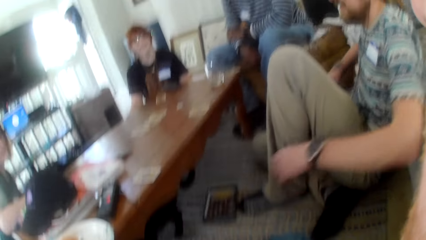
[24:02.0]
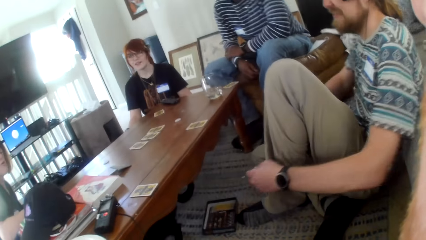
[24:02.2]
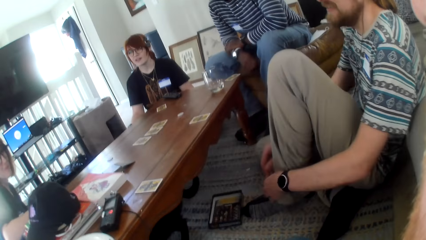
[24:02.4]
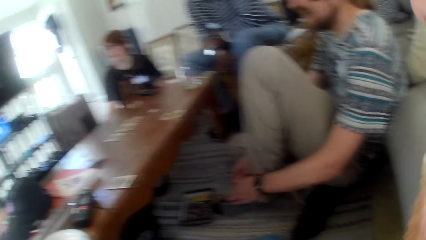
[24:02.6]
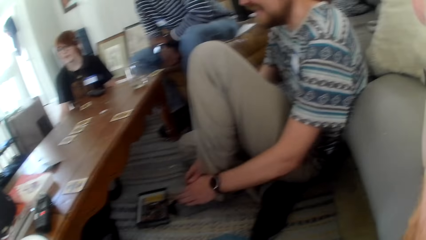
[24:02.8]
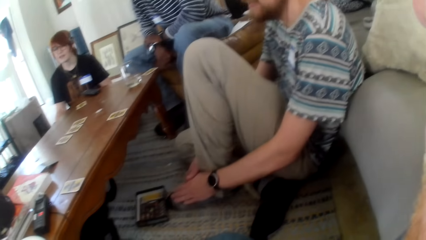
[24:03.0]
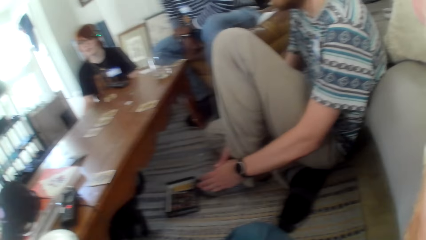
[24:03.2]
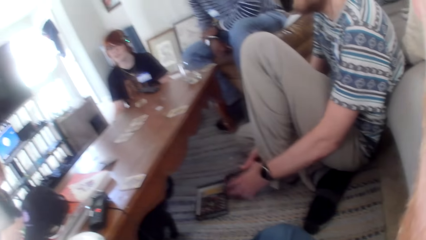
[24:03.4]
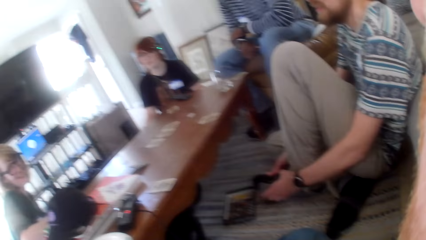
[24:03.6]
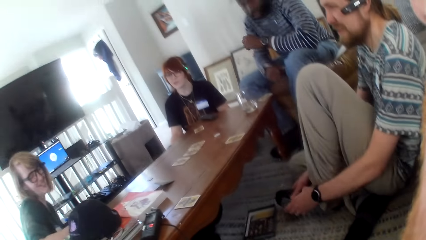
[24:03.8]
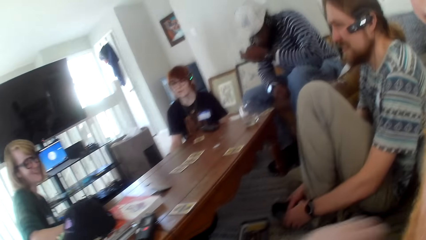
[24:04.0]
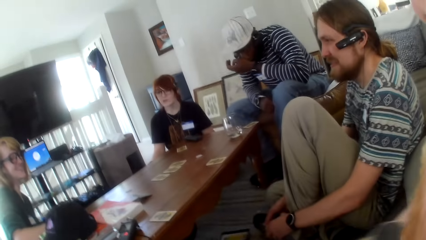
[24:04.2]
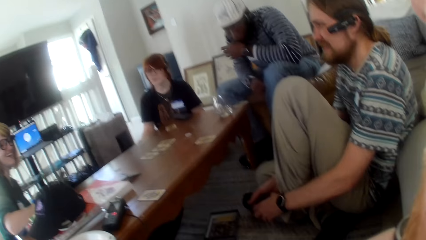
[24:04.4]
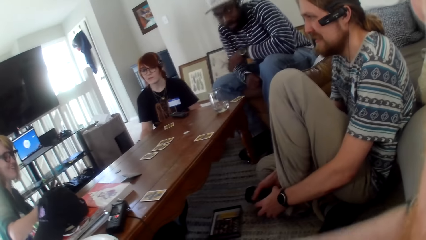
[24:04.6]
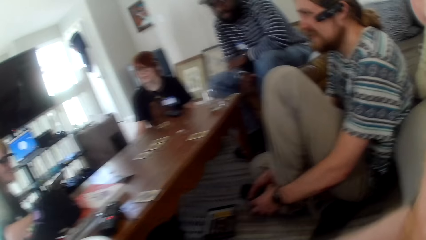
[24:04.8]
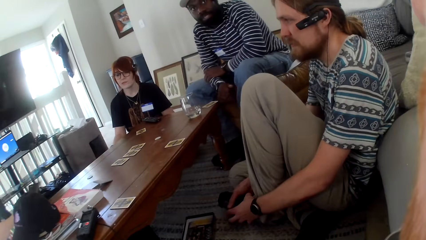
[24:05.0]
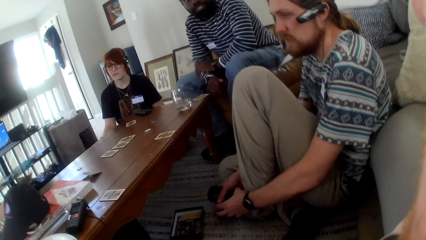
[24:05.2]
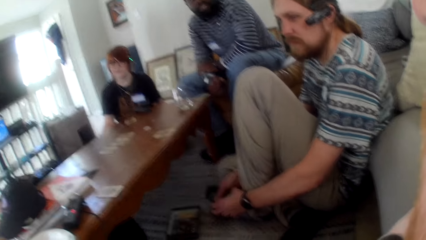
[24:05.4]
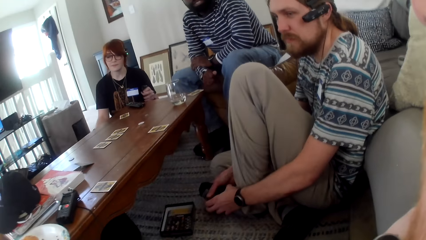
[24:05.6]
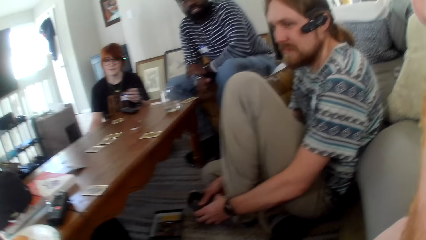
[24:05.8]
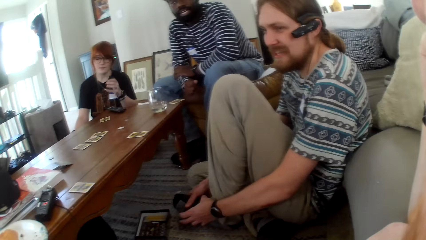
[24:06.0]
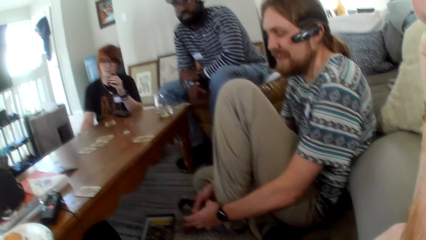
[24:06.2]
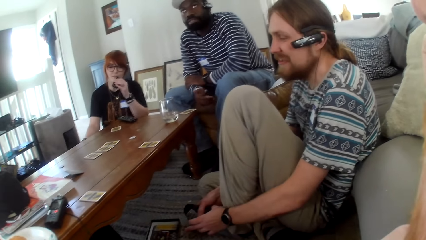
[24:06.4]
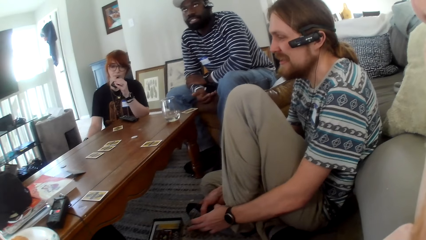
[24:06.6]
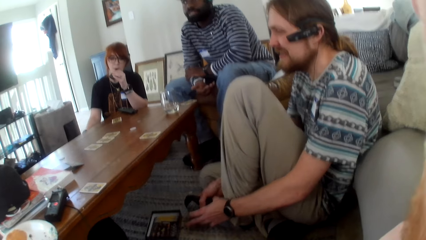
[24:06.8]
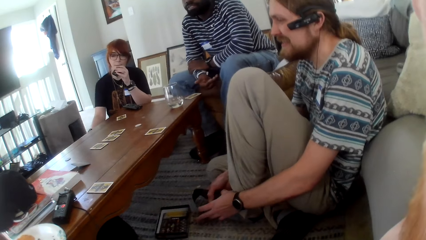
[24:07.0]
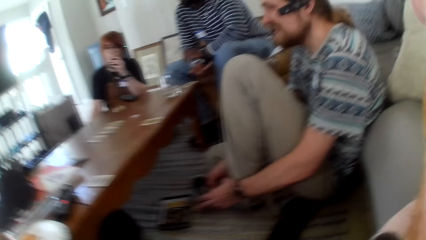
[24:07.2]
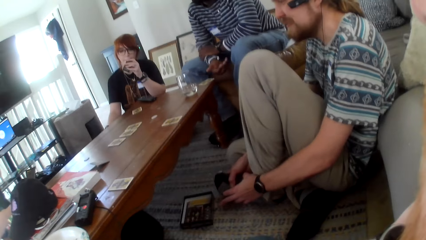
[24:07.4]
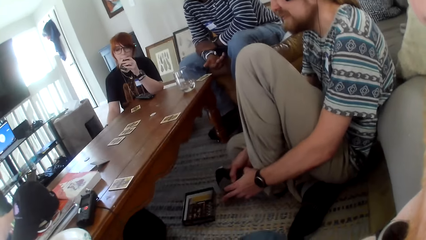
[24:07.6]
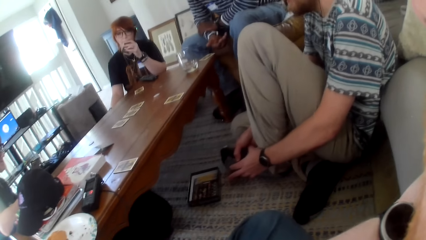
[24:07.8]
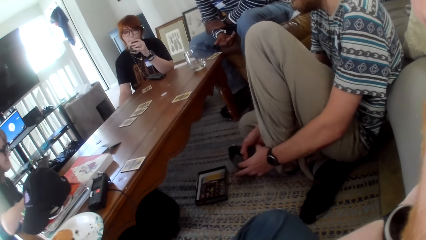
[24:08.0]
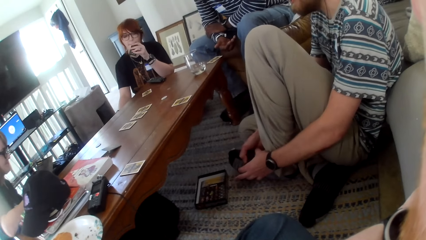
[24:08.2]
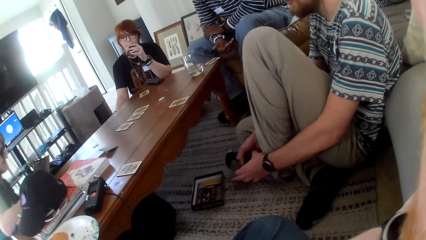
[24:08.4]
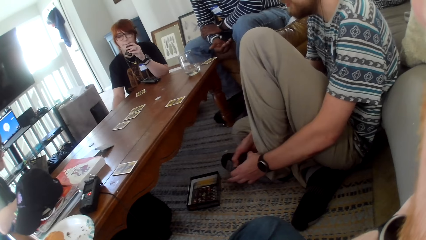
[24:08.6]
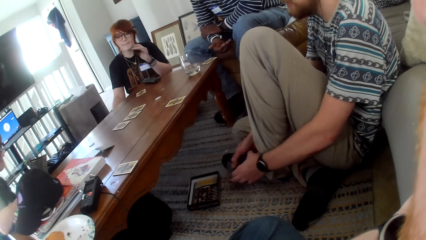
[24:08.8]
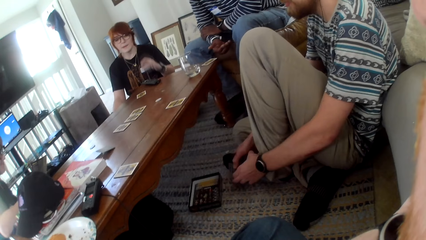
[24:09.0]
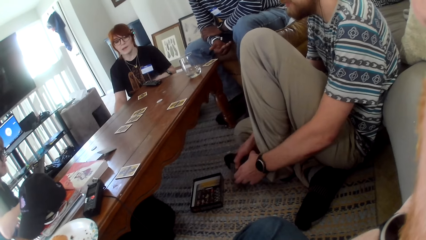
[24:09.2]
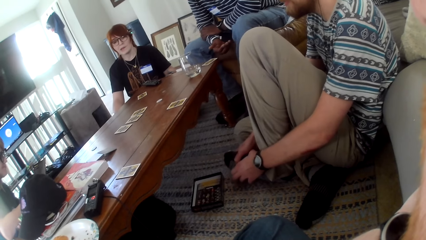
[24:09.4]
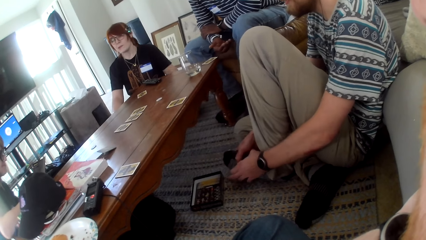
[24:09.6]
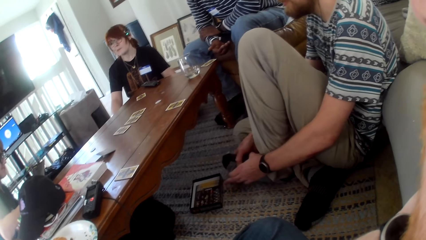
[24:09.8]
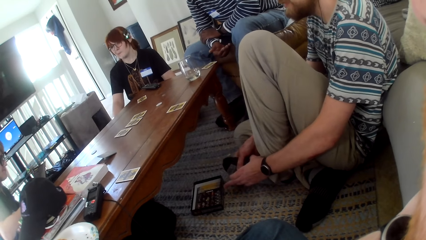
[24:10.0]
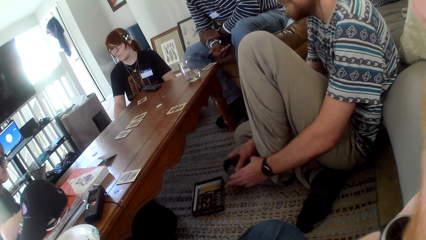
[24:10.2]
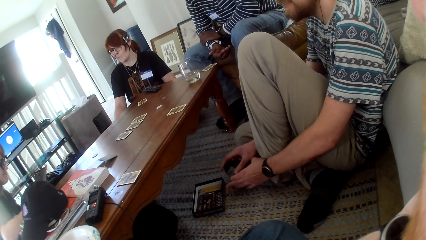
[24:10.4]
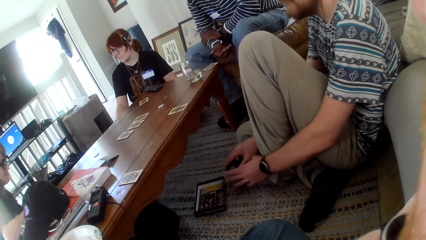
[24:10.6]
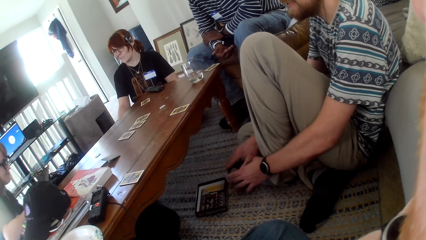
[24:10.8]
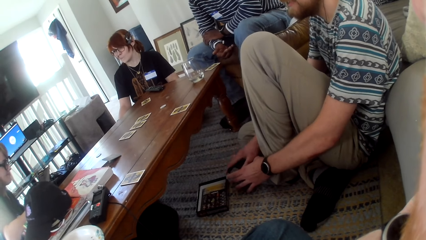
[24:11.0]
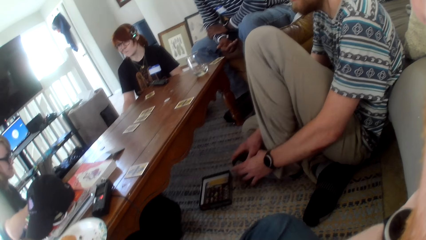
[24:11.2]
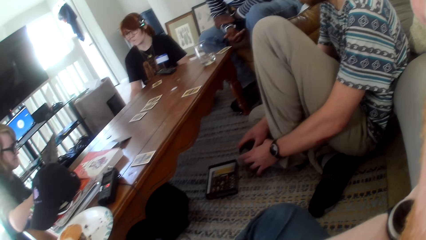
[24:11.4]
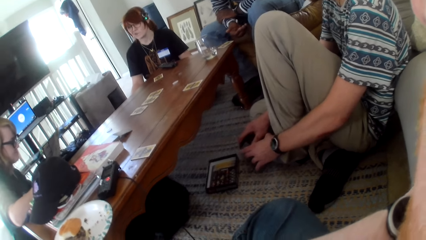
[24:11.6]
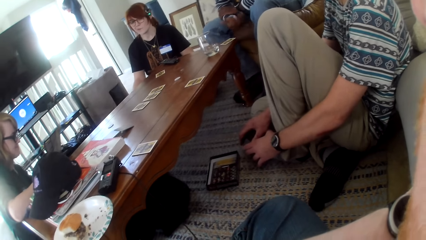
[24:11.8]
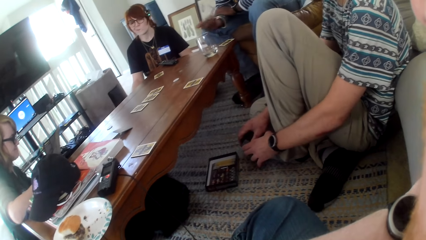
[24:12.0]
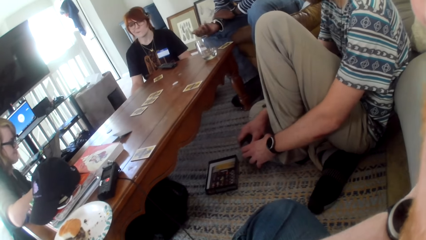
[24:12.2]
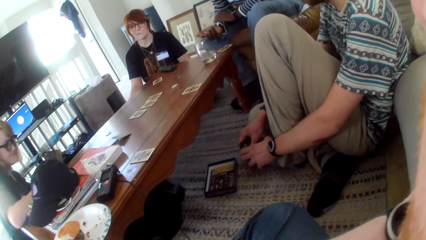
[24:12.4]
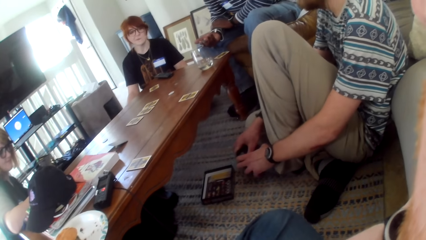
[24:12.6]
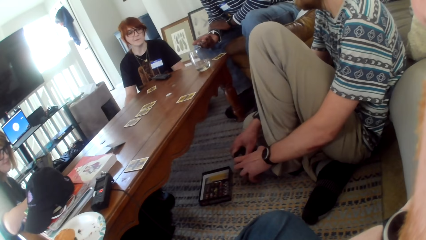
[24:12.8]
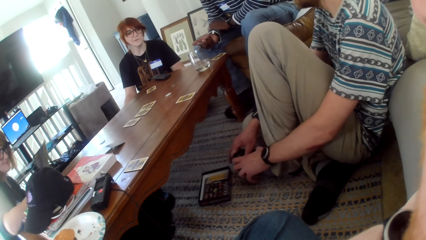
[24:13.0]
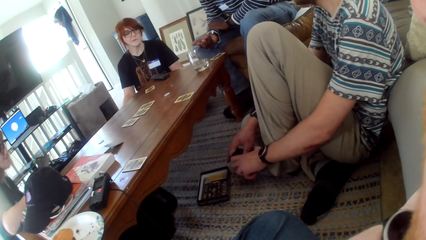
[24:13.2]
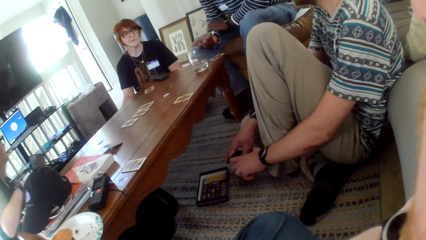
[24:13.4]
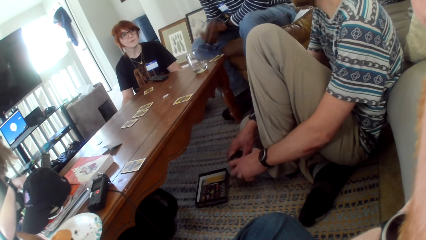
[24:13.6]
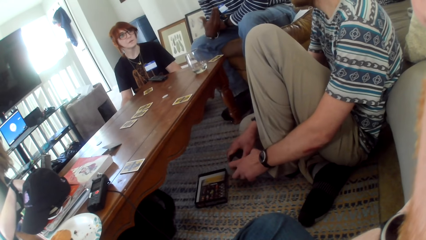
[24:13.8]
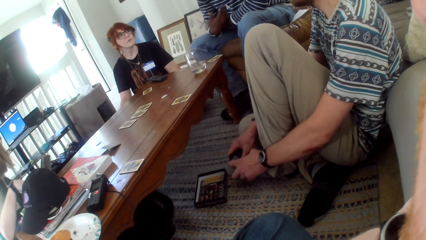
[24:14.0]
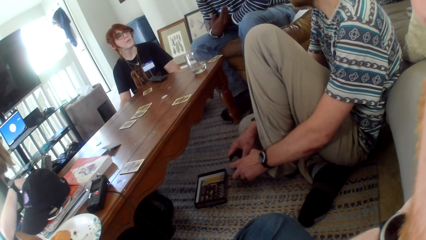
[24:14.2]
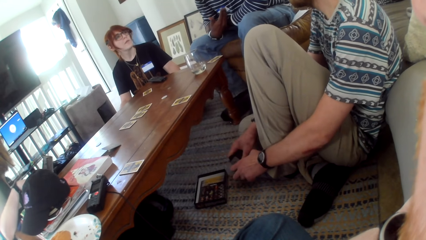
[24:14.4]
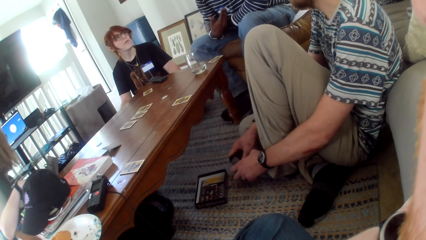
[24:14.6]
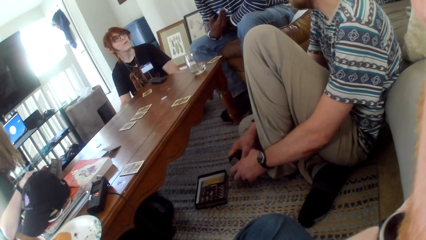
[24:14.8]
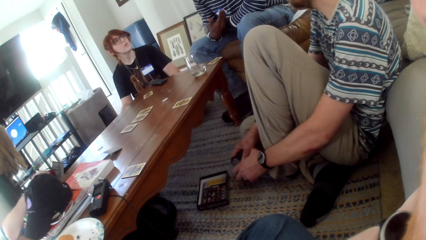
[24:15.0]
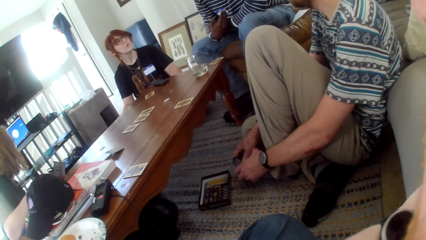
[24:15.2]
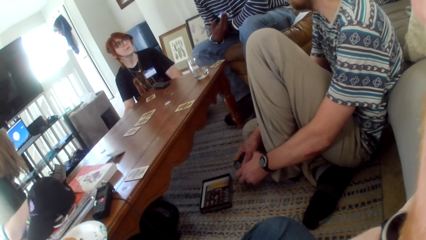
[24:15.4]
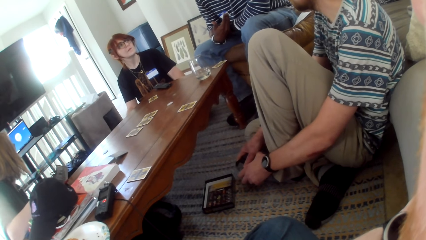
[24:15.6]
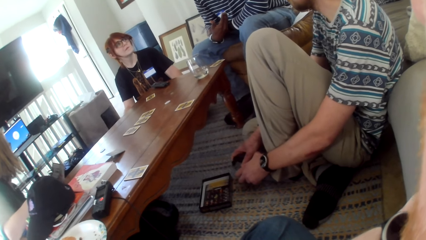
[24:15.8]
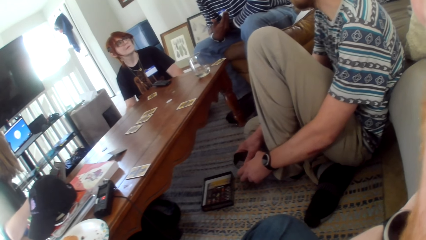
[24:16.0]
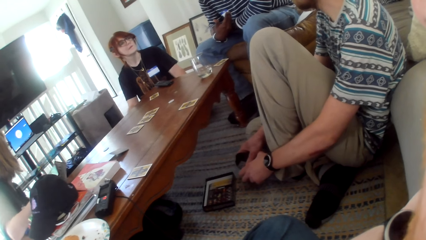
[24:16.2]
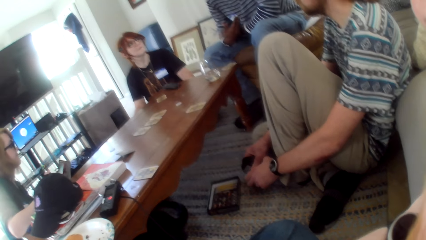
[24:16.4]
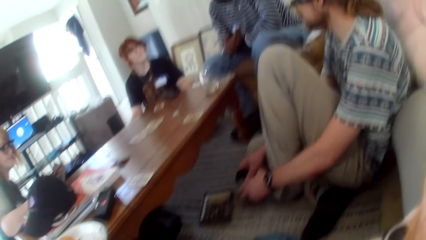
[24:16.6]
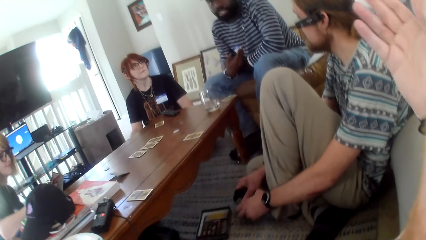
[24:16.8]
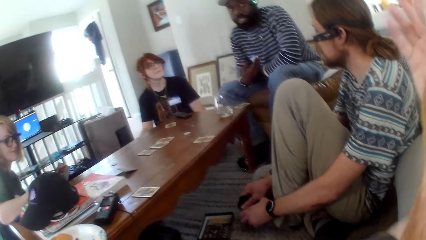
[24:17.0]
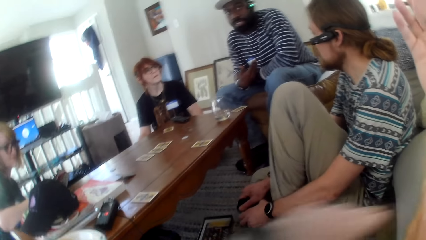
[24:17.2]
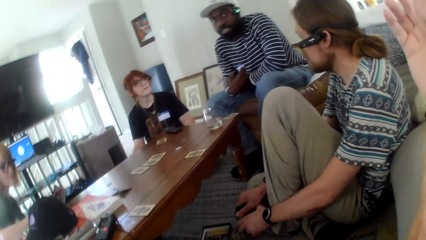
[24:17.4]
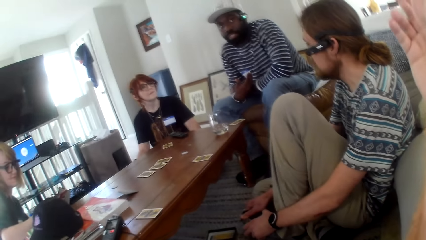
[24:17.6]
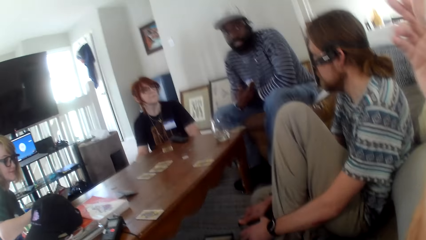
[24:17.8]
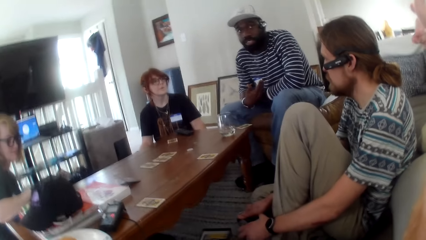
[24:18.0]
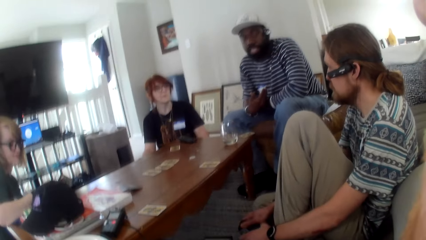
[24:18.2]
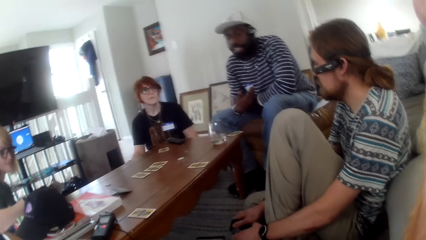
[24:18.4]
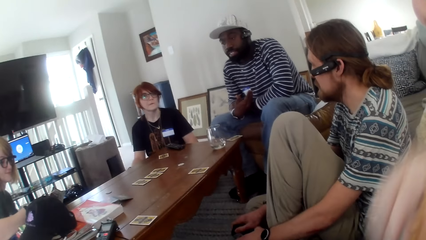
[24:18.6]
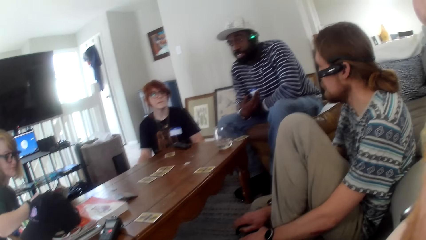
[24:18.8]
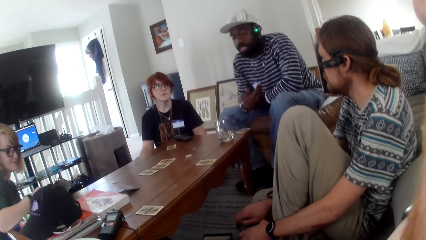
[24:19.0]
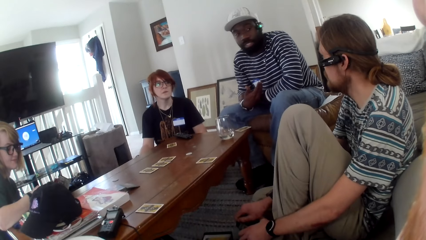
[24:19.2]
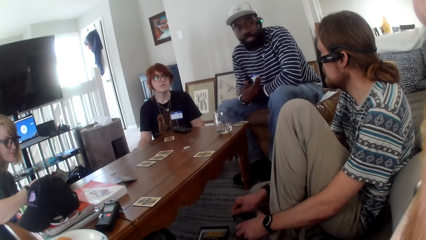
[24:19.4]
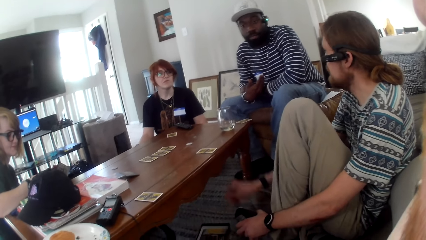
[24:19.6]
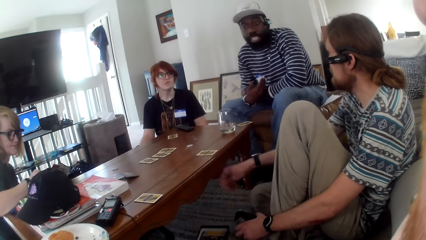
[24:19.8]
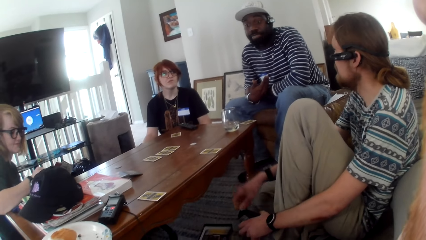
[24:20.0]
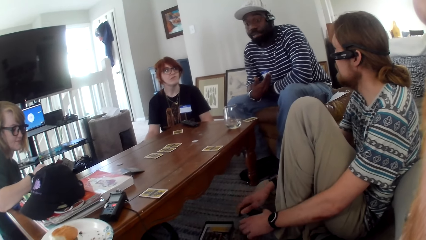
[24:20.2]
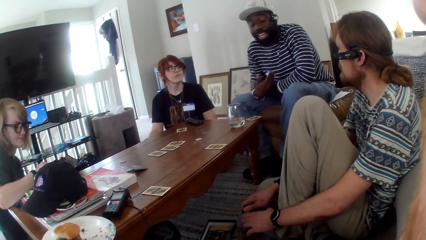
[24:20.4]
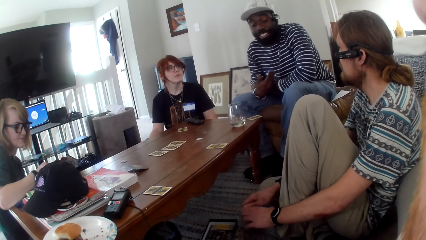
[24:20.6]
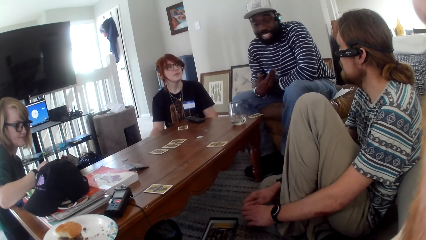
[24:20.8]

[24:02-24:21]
The camera wearer moves a hand. A woman talks. A man talks. The woman talks. The camera wearer talks. The man talks. The camera wearer talks. The man talks. Another woman smokes. The camera wearer talks. The man talks. A person talks. The camera wearer talks. The man talks.
